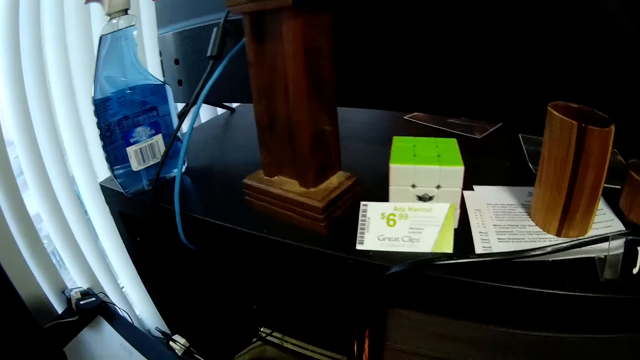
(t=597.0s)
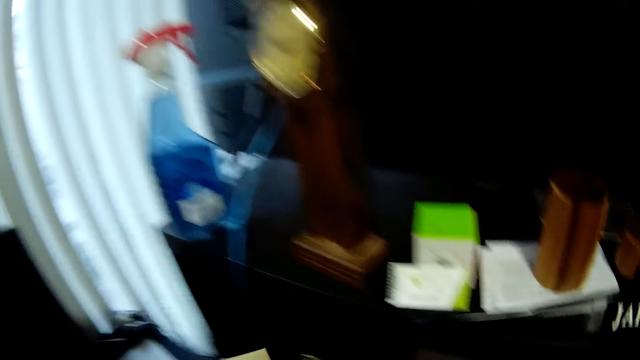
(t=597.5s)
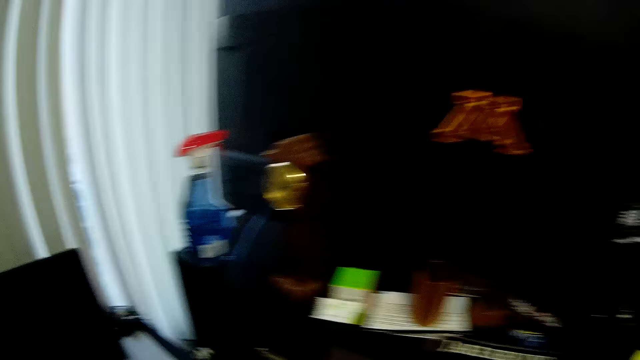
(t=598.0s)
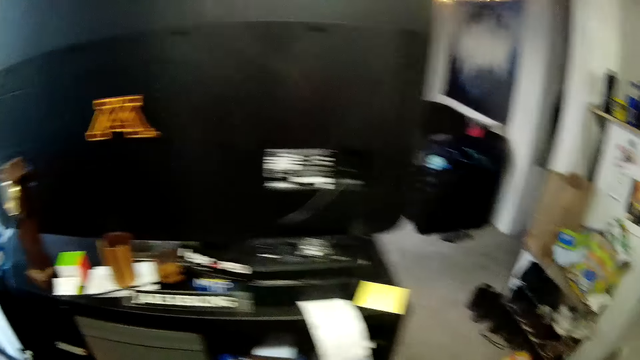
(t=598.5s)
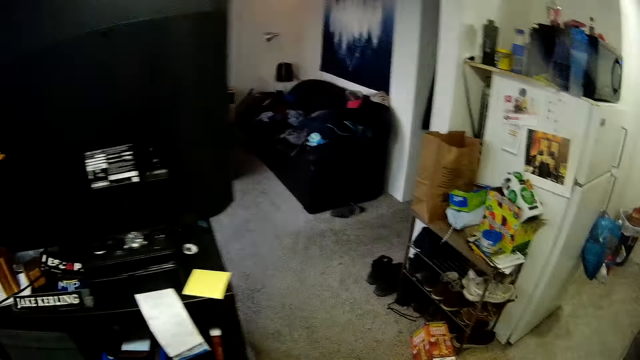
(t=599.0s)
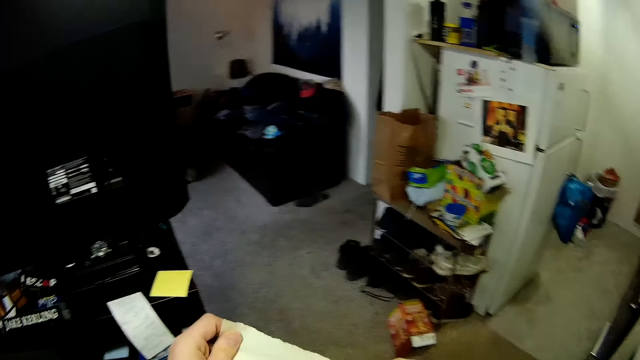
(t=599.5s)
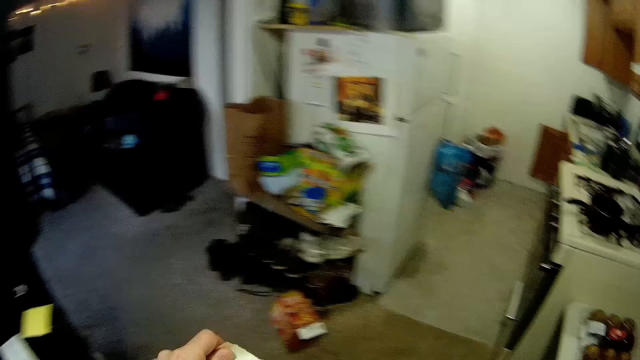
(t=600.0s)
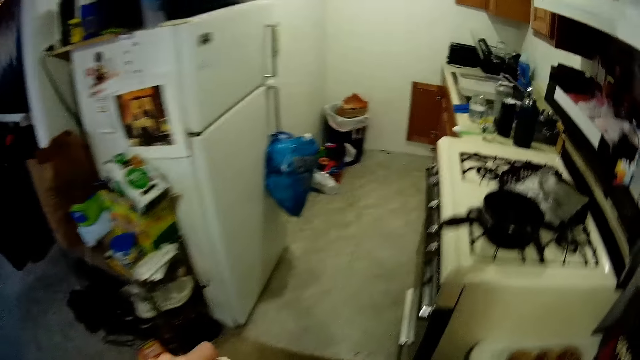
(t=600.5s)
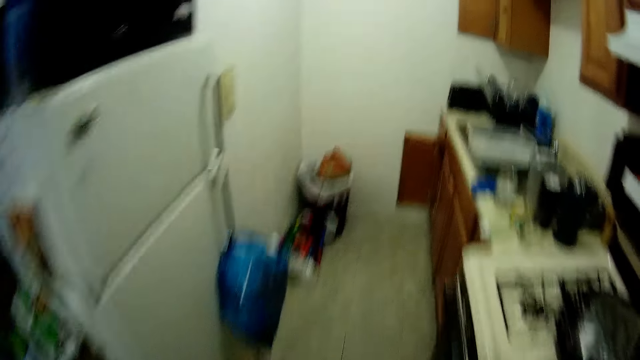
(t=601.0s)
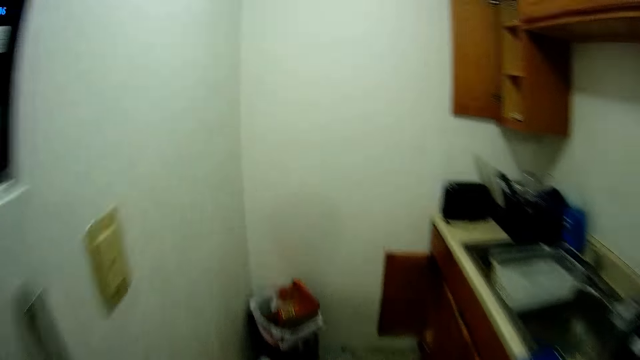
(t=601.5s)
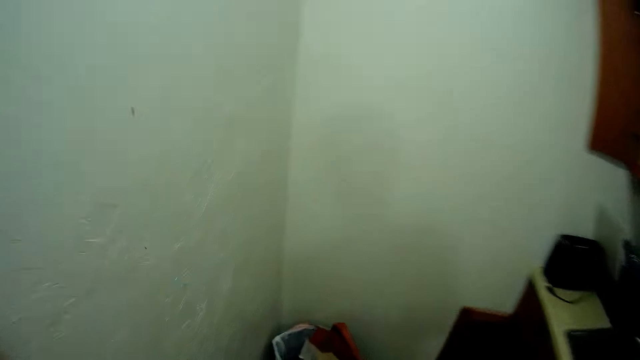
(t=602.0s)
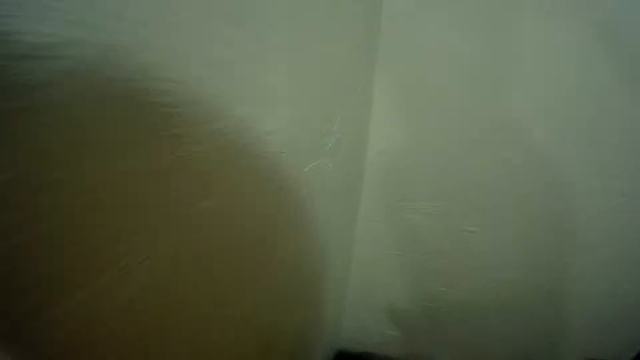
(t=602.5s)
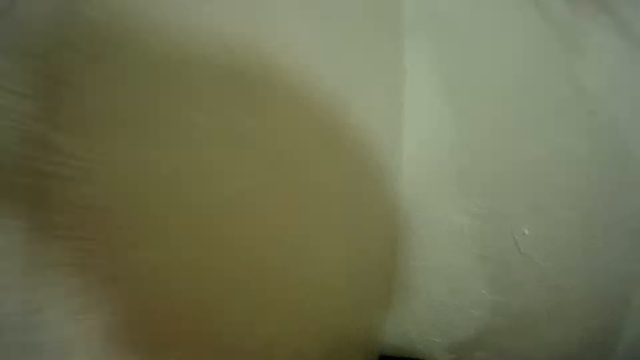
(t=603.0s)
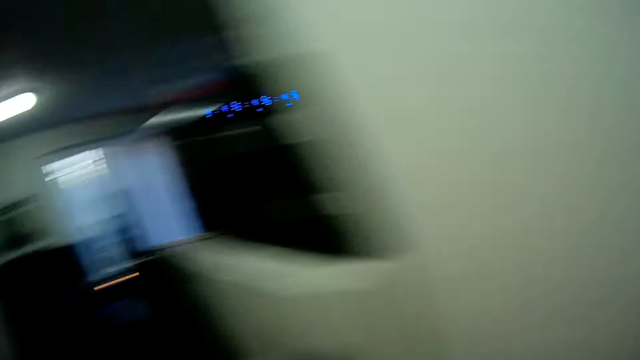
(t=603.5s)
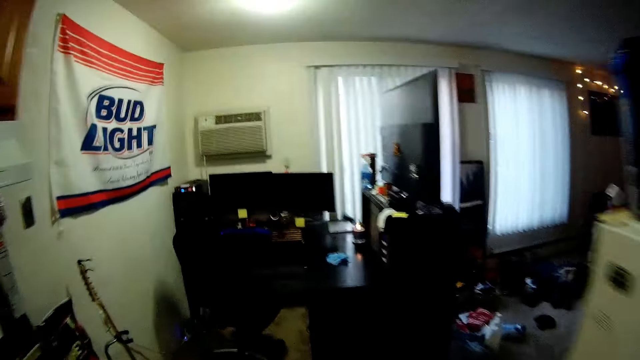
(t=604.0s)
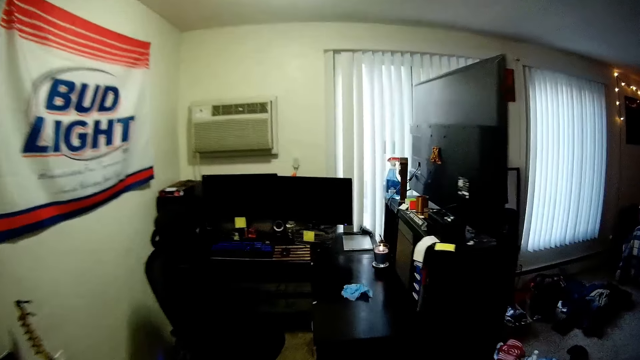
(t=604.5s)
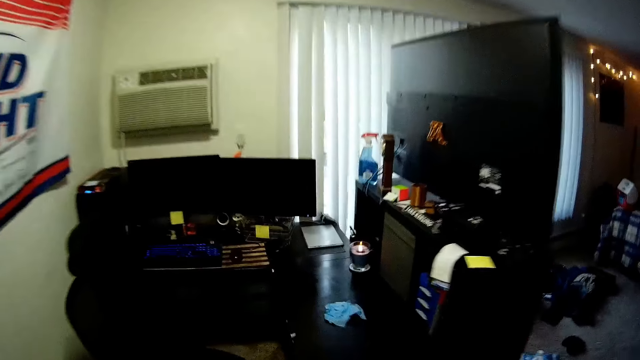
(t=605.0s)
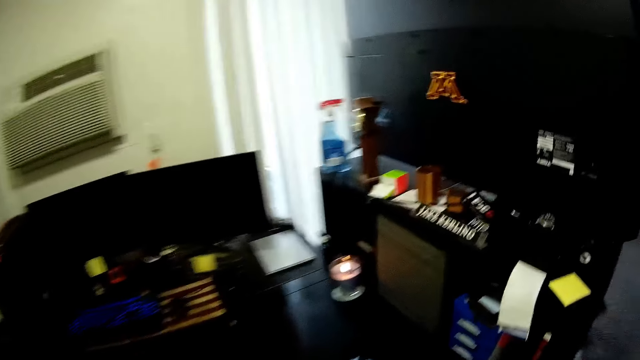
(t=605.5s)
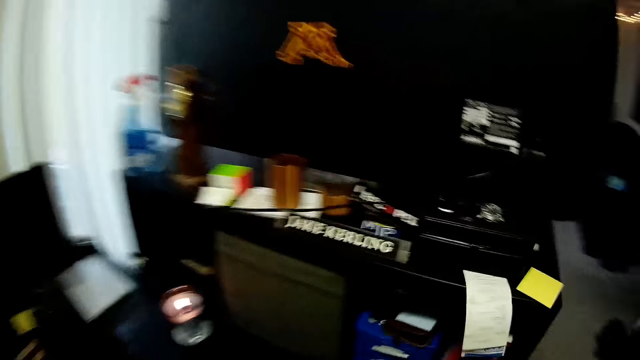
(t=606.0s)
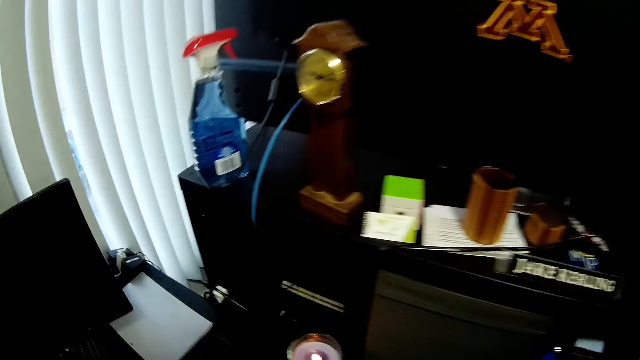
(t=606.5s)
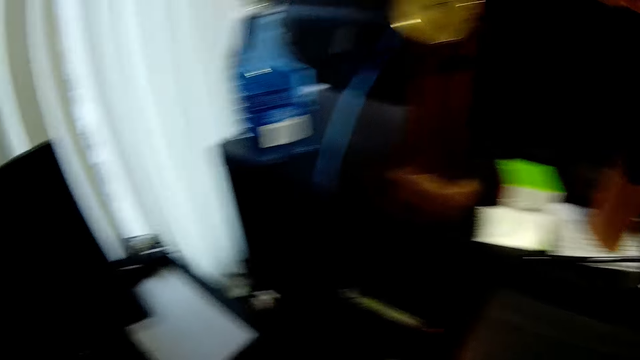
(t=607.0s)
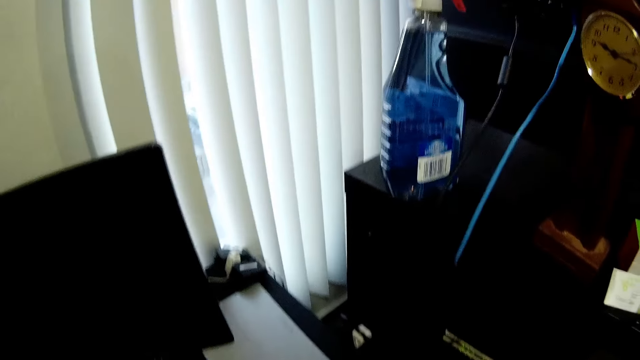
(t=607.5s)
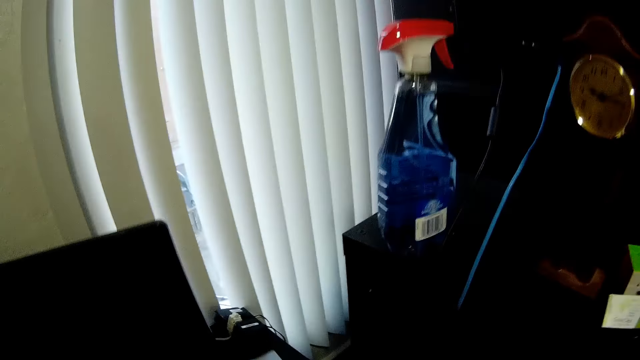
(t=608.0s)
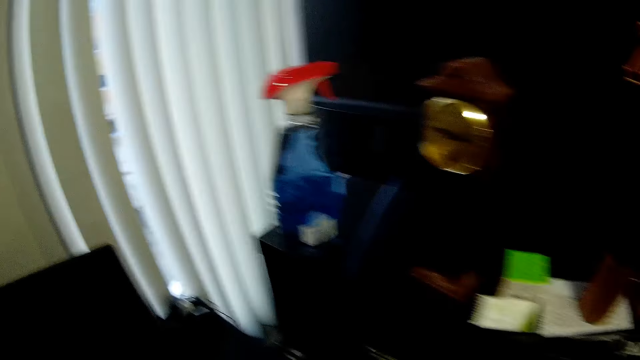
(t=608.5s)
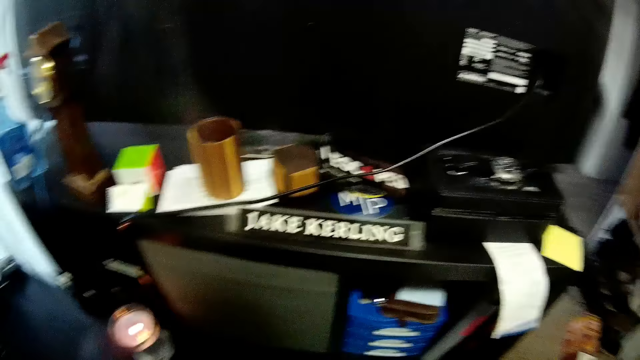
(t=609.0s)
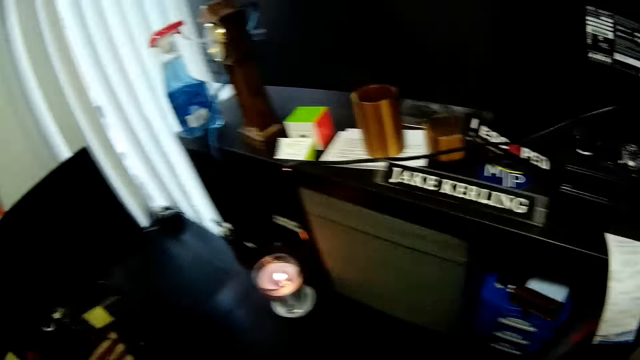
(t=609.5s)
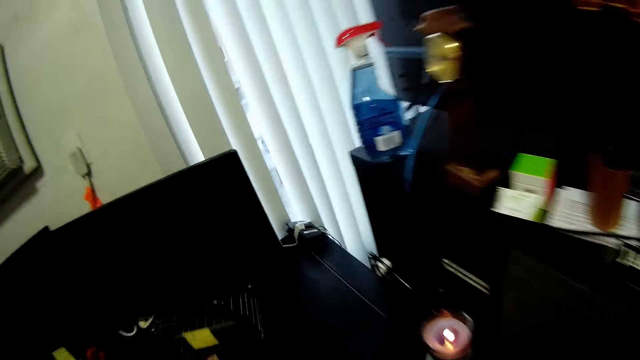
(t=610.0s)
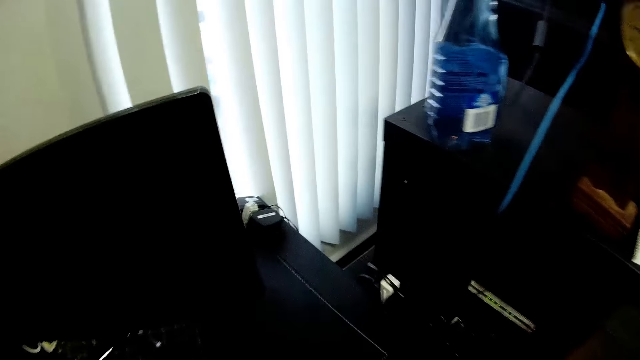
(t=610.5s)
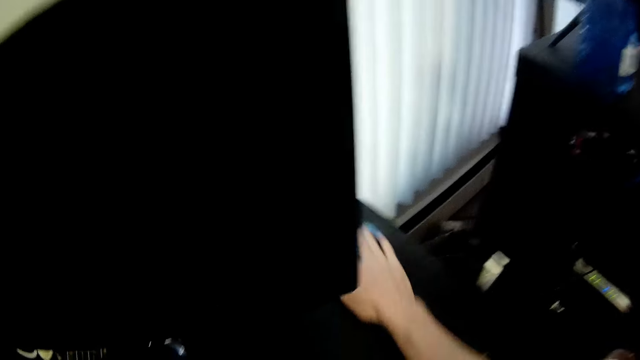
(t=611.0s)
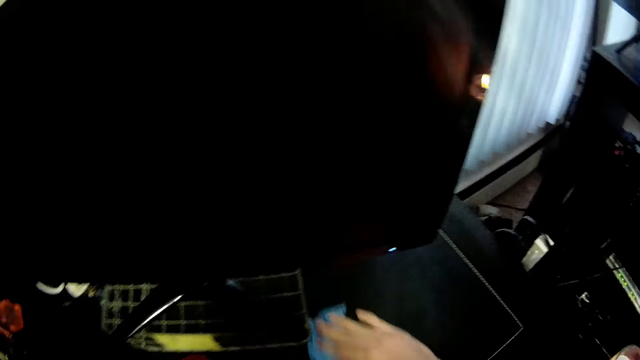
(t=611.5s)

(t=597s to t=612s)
The camera wearer looks around the rooms. They walk around the house. They put dirt in the dustbin. They walk around the house. They wipe the table.

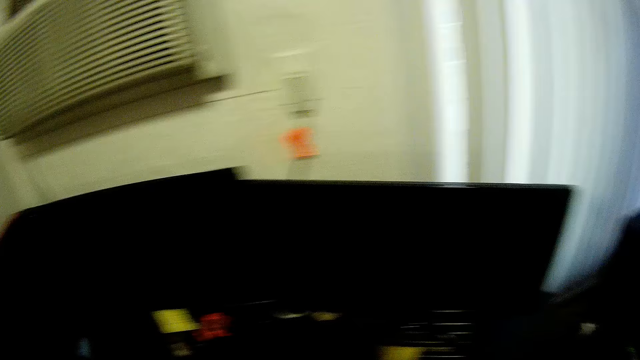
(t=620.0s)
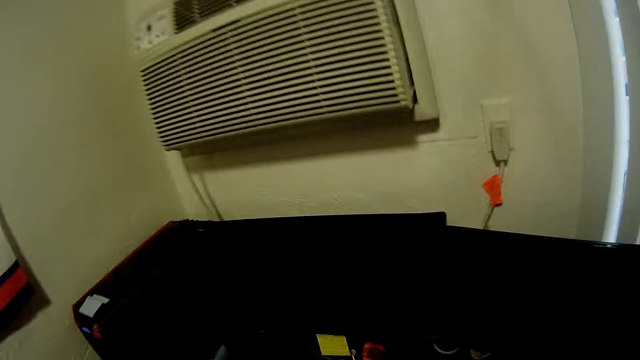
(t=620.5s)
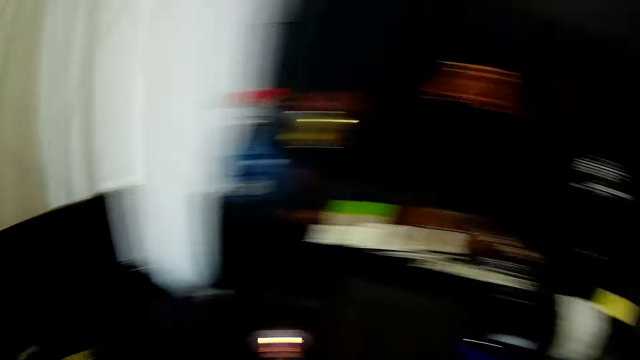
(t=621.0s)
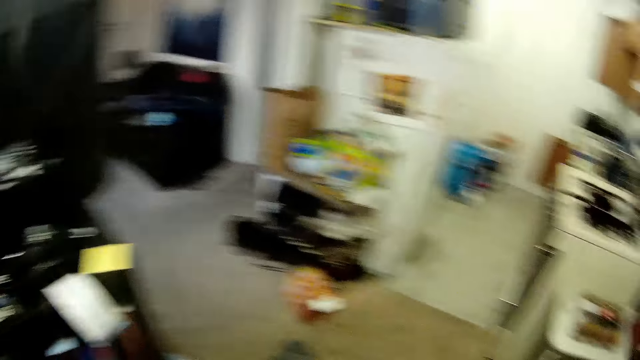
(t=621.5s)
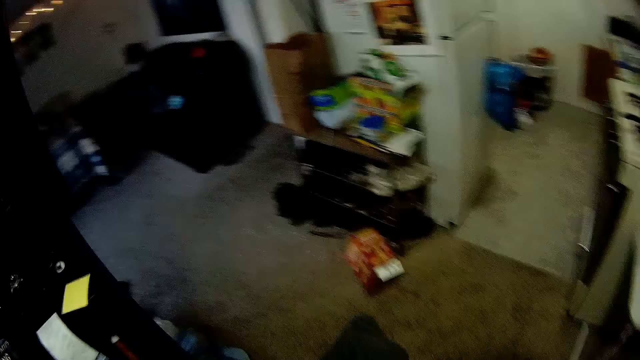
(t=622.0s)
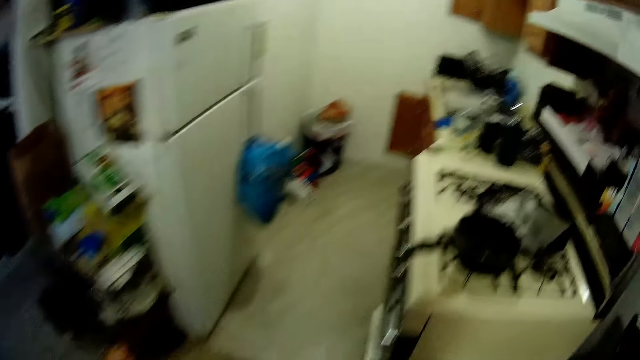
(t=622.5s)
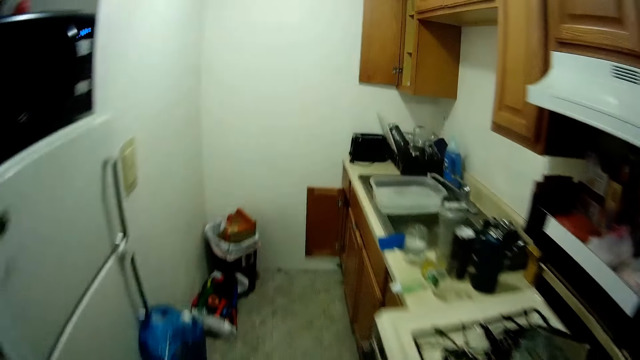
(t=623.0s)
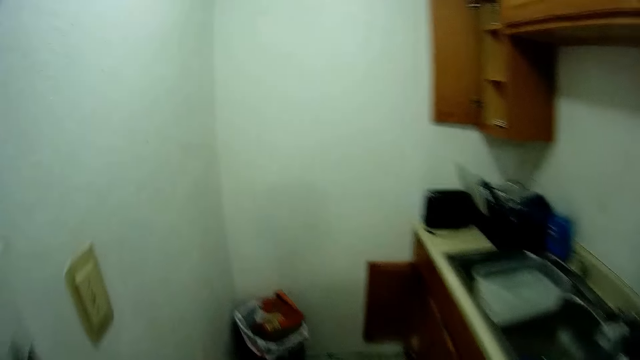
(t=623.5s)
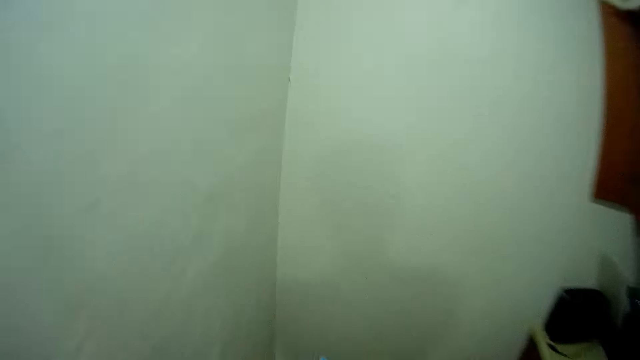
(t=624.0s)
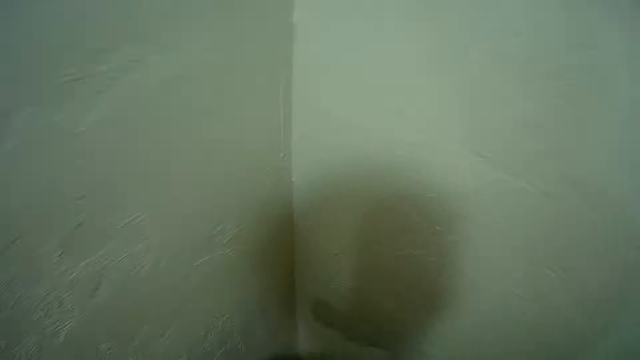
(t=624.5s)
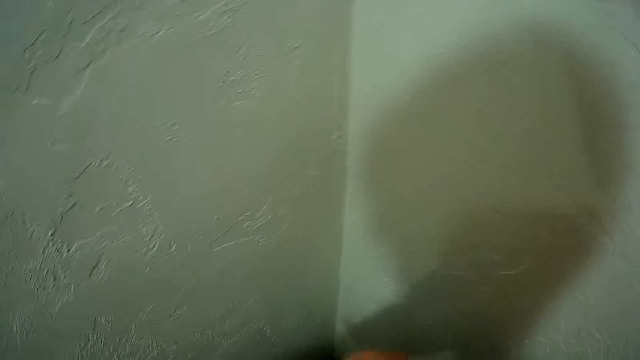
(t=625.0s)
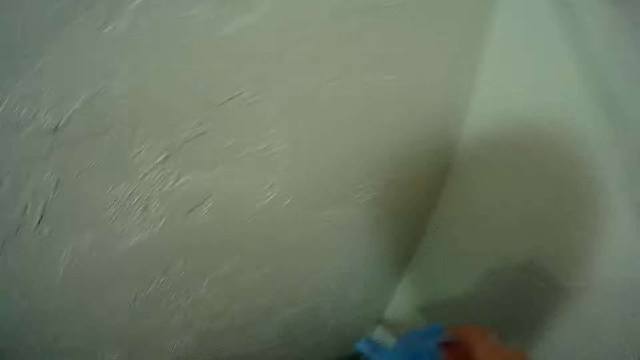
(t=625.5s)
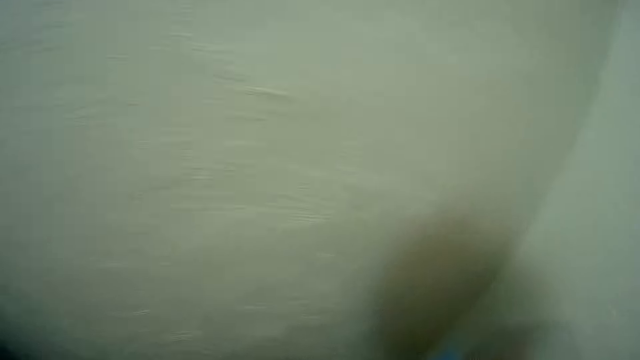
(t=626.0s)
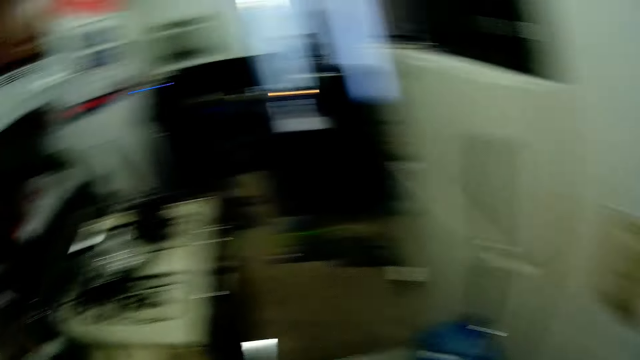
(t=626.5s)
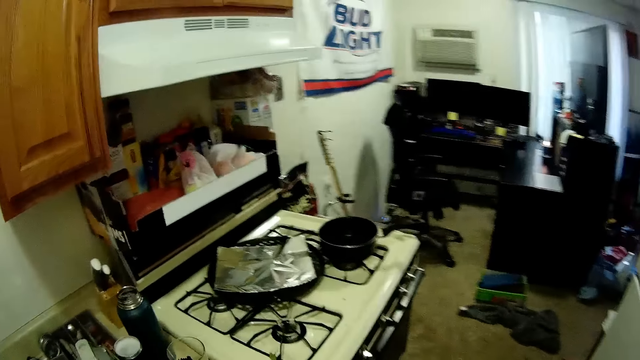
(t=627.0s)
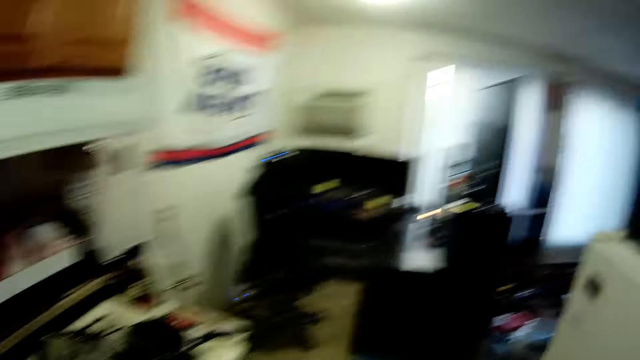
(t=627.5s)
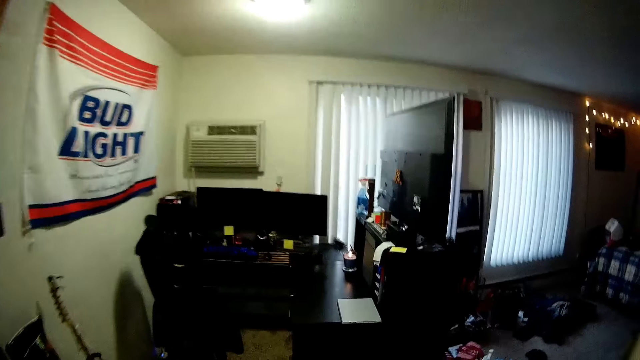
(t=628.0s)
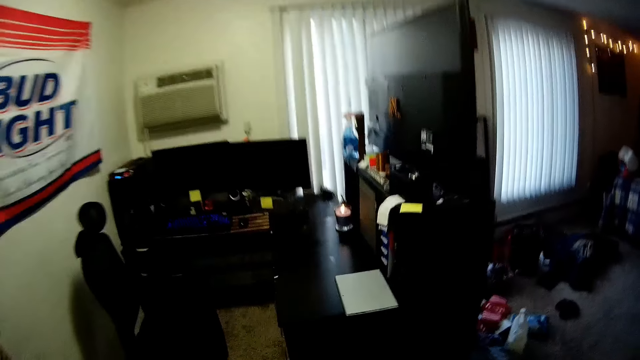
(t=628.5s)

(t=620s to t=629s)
The camera wearer walks around the room. They put dirt in the dustbin. They walk around the room.
